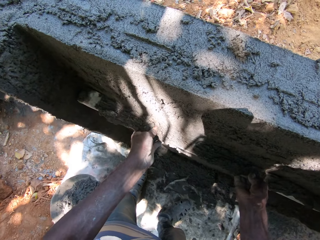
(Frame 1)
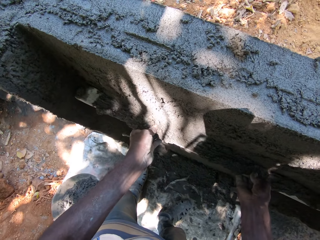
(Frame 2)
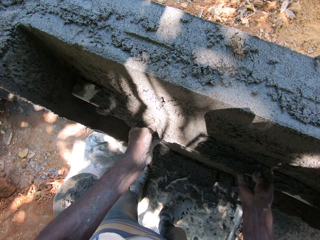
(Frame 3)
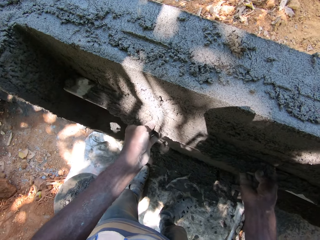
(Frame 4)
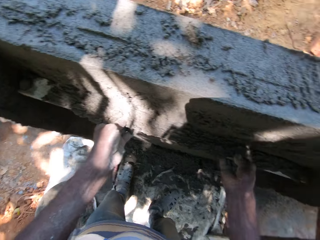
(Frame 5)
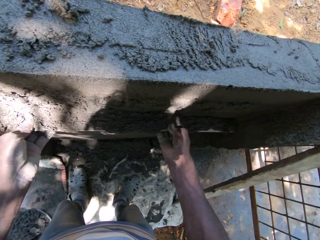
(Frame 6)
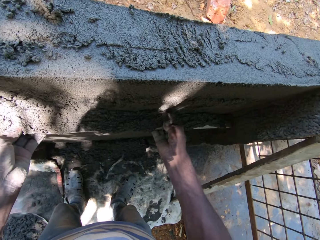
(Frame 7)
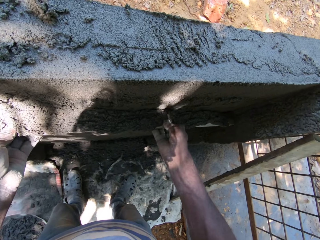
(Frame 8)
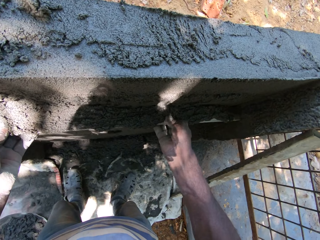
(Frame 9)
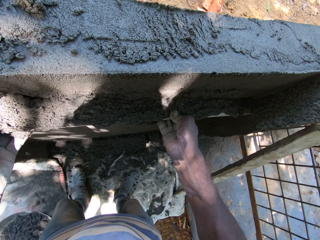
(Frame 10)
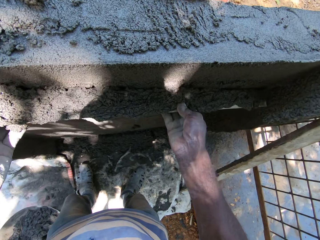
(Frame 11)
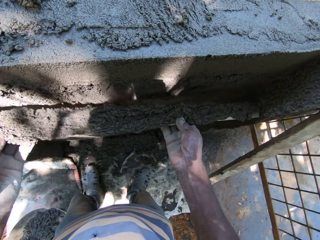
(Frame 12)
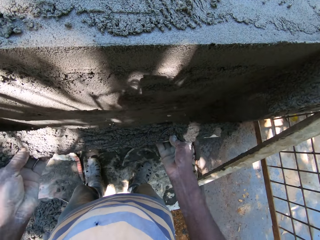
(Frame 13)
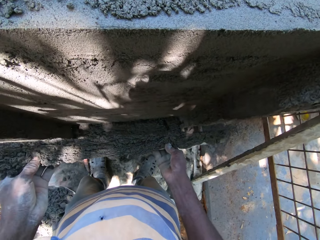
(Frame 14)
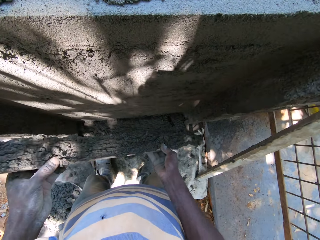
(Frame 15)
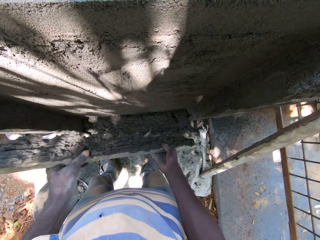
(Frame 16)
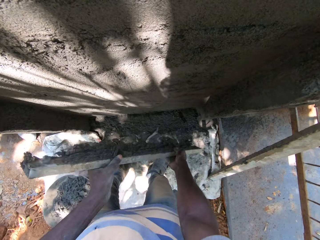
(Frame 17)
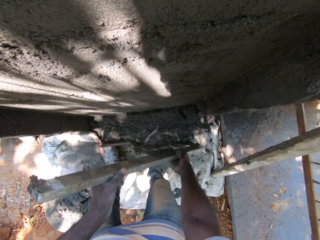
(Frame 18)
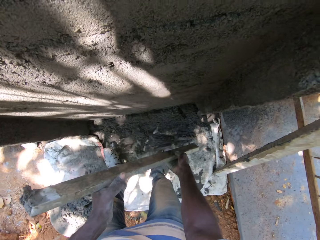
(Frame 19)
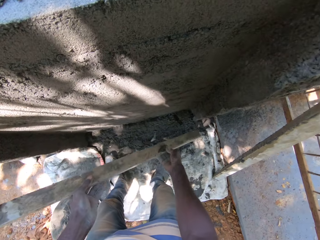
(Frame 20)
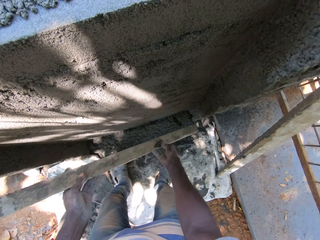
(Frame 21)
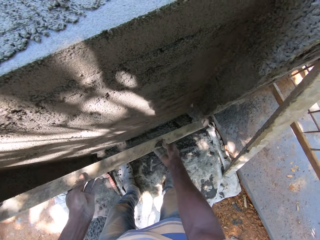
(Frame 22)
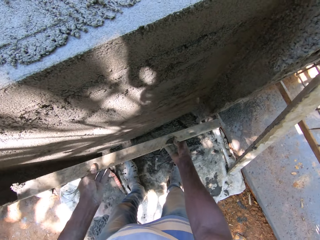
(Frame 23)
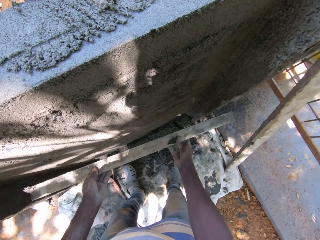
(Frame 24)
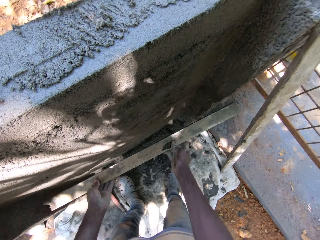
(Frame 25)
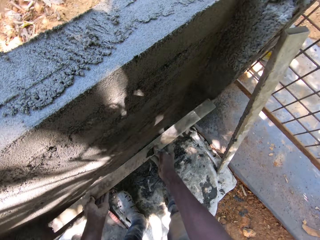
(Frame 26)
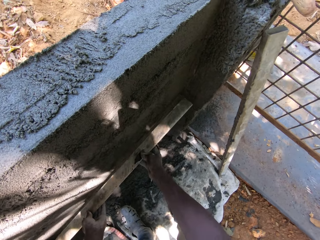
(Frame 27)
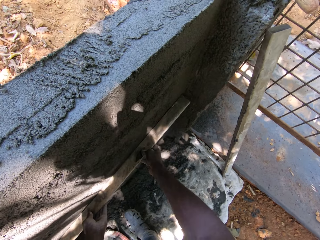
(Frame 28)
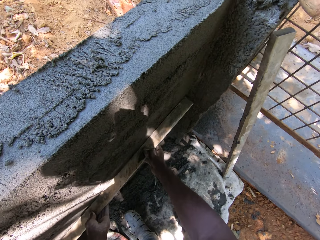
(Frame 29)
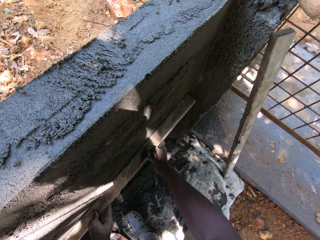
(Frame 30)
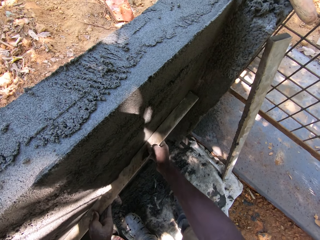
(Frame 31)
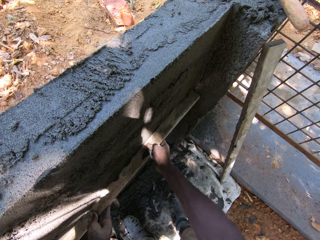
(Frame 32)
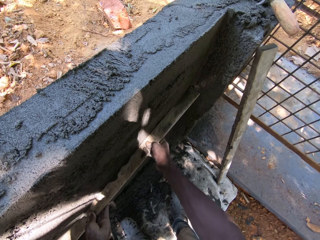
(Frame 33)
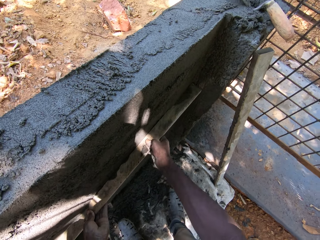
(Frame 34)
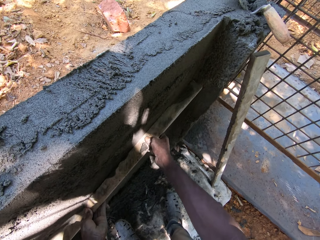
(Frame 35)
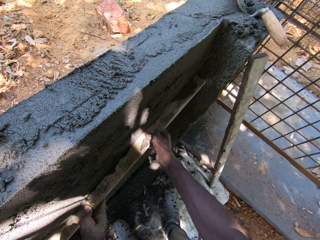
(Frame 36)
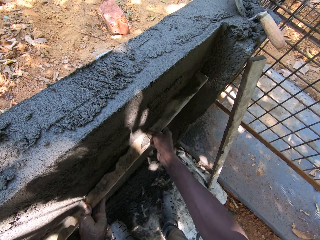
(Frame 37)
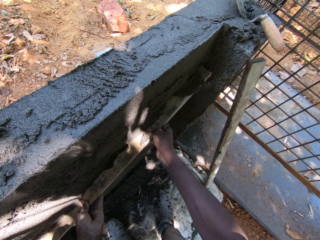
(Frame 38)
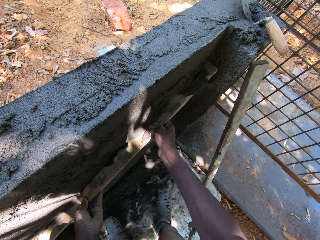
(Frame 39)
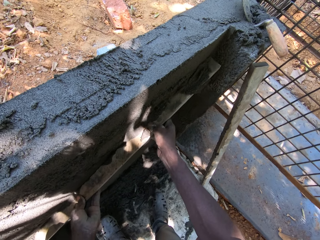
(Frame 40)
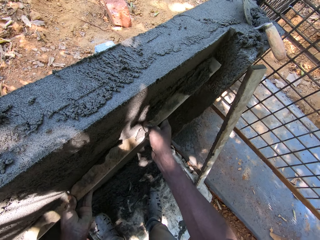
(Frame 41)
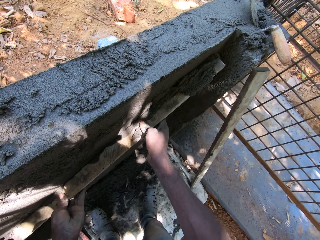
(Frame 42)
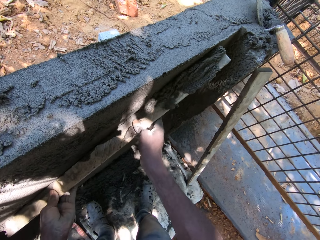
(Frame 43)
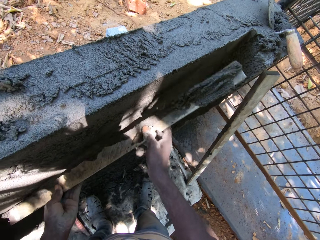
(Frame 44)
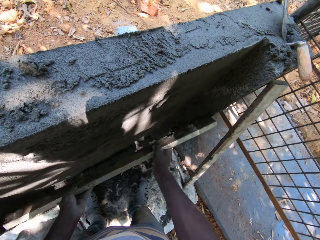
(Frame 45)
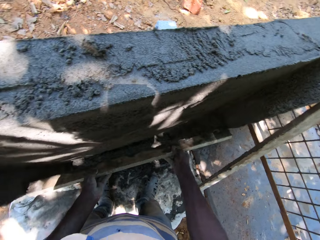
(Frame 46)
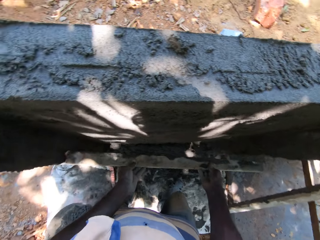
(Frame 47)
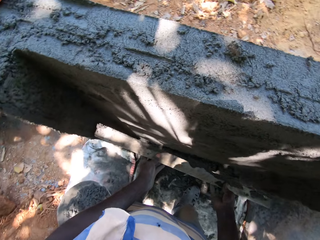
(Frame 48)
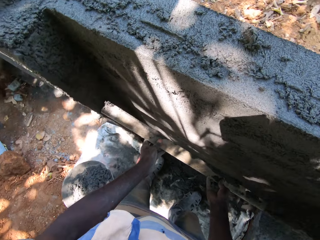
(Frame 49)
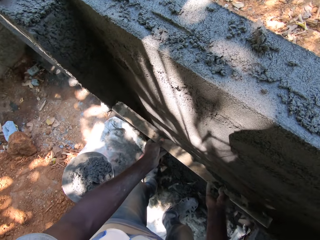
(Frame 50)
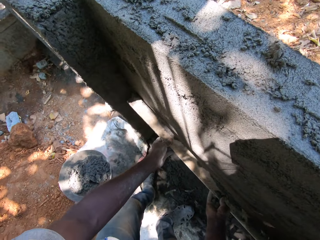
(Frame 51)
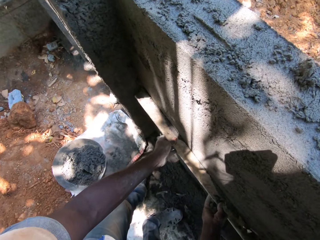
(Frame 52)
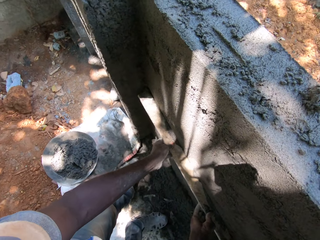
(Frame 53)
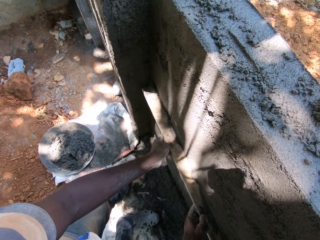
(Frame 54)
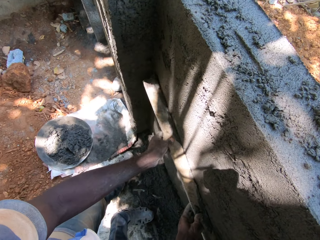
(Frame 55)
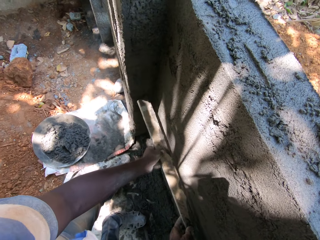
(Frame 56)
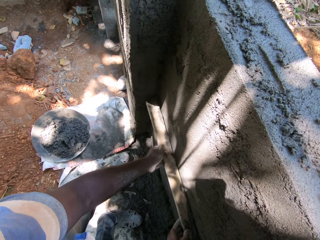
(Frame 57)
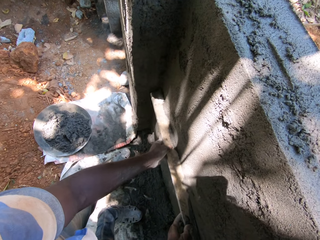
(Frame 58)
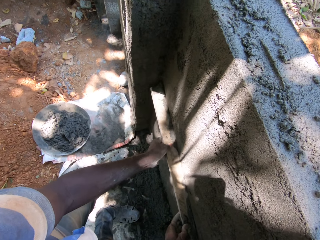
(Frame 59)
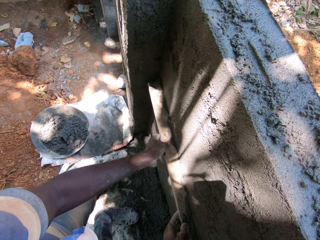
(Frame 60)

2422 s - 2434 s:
The camera wearer pours concrete from the rectangular metal tube in both hands on the floor. He smoothens the wall with the rectangular metal tube in both his hands. He removes excess cement from the wall using a piece of wood.

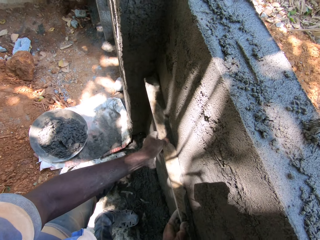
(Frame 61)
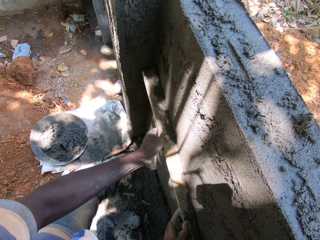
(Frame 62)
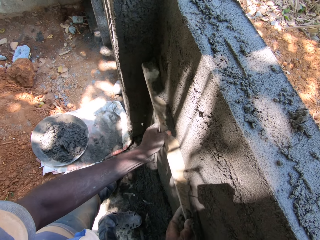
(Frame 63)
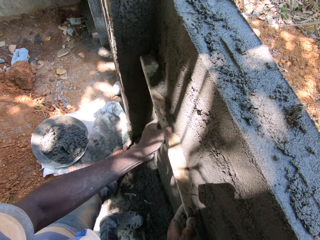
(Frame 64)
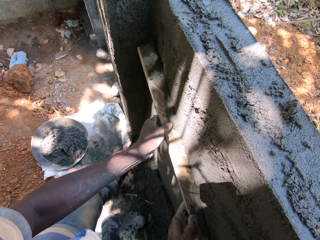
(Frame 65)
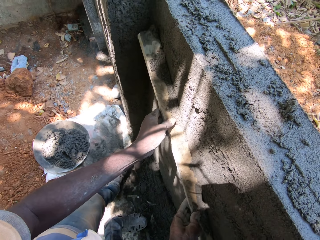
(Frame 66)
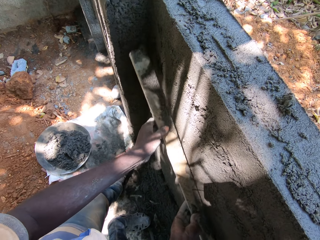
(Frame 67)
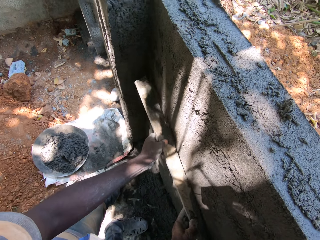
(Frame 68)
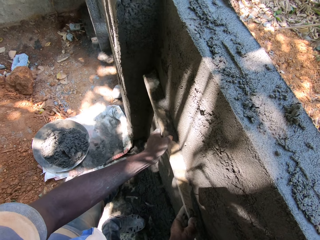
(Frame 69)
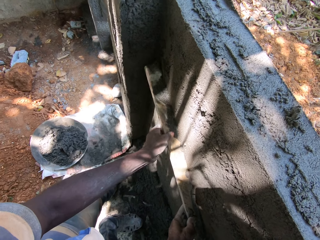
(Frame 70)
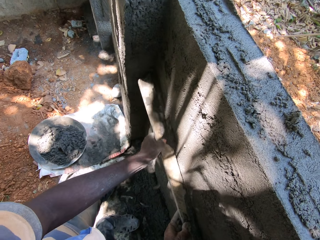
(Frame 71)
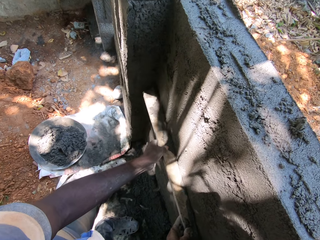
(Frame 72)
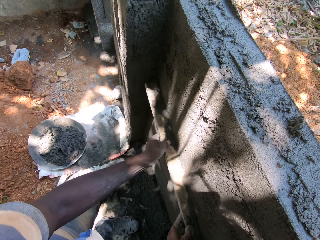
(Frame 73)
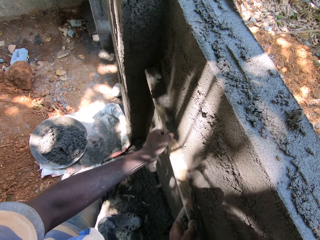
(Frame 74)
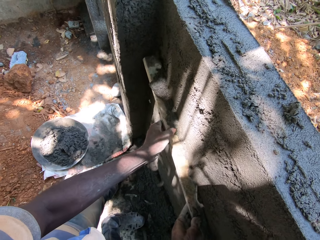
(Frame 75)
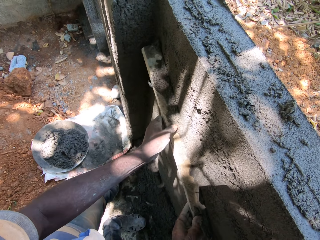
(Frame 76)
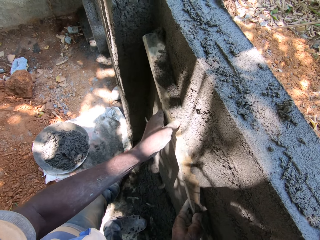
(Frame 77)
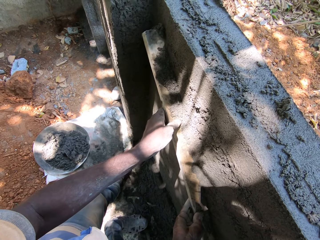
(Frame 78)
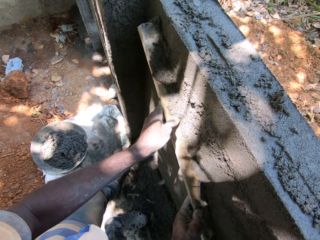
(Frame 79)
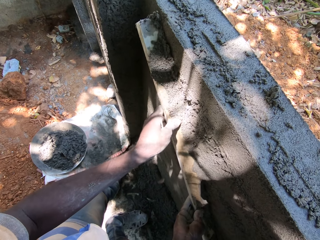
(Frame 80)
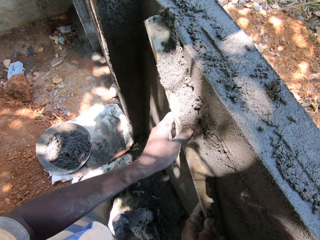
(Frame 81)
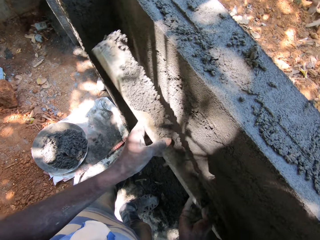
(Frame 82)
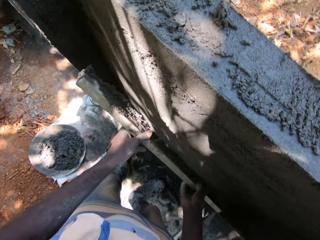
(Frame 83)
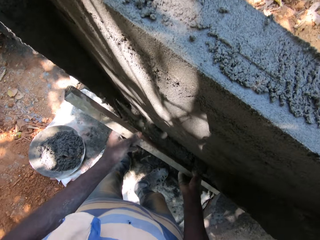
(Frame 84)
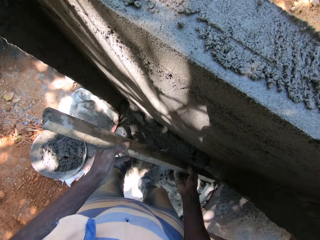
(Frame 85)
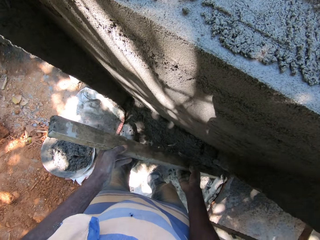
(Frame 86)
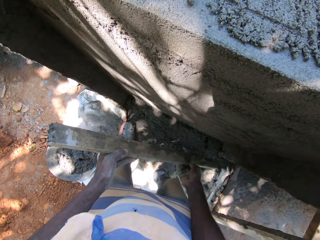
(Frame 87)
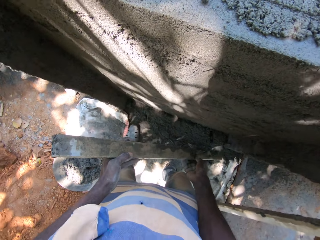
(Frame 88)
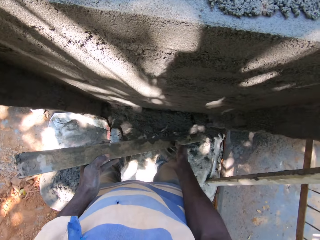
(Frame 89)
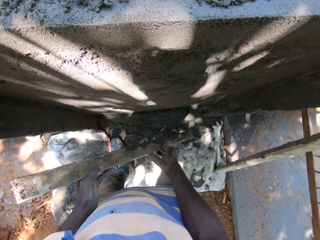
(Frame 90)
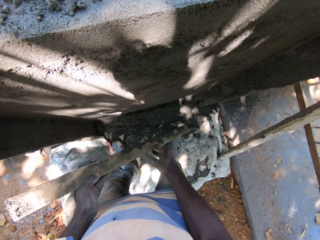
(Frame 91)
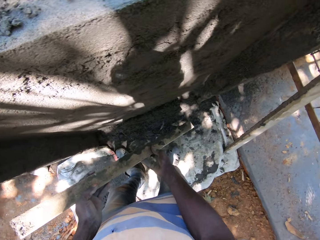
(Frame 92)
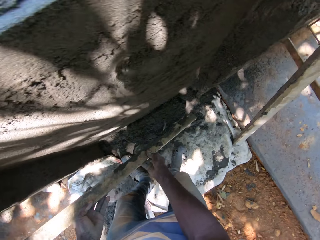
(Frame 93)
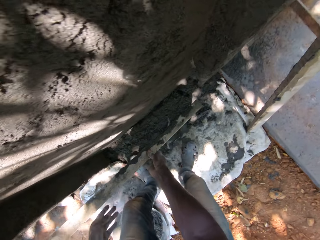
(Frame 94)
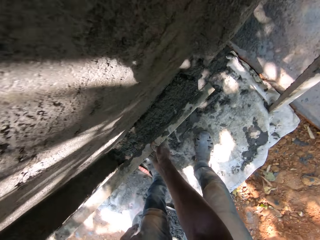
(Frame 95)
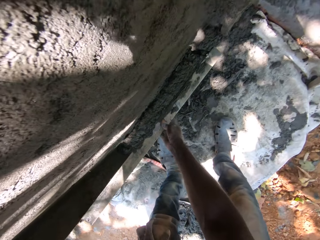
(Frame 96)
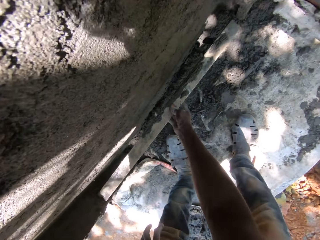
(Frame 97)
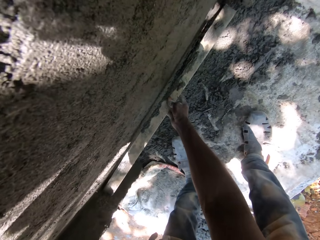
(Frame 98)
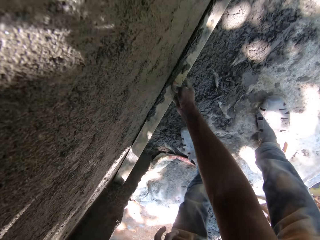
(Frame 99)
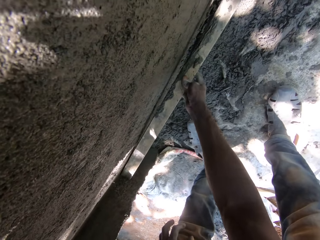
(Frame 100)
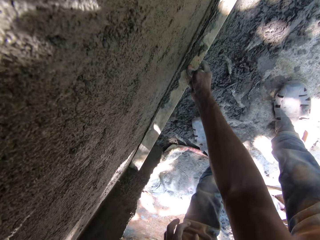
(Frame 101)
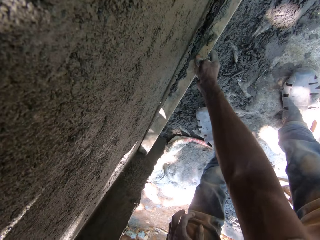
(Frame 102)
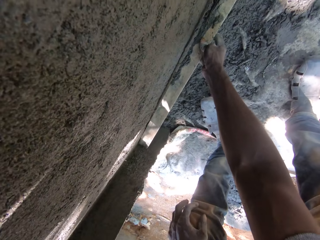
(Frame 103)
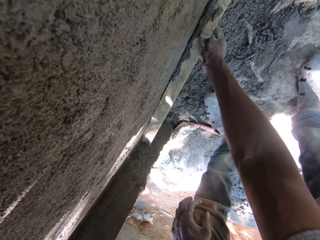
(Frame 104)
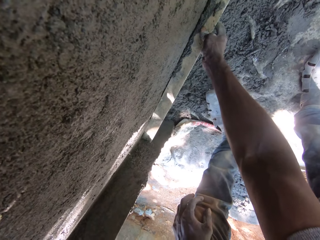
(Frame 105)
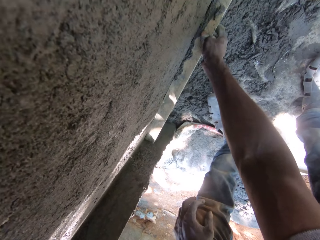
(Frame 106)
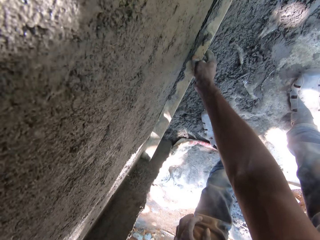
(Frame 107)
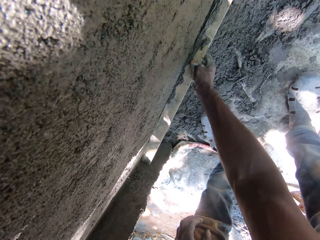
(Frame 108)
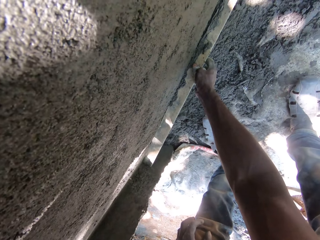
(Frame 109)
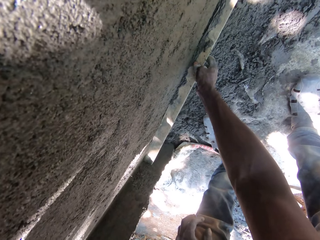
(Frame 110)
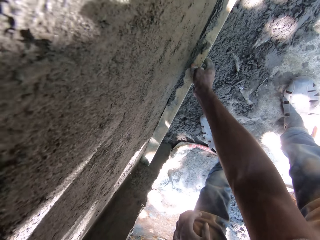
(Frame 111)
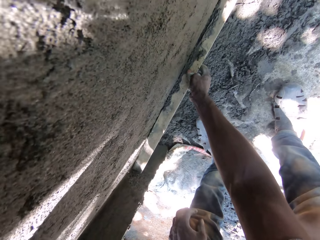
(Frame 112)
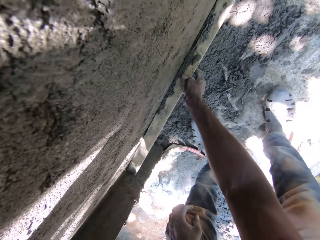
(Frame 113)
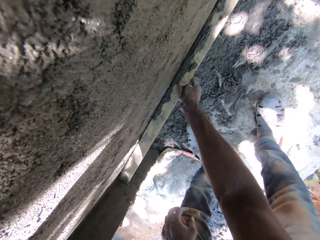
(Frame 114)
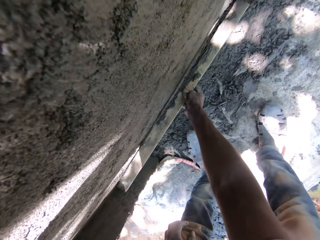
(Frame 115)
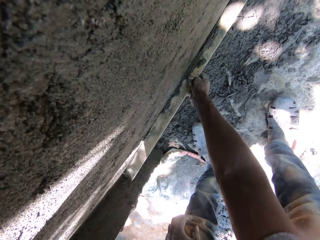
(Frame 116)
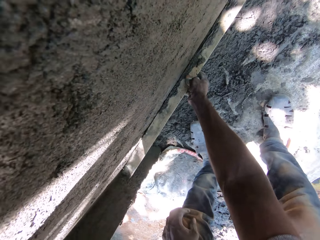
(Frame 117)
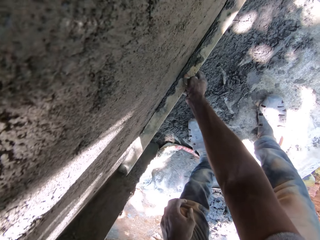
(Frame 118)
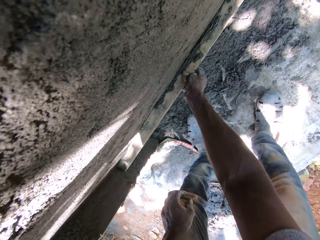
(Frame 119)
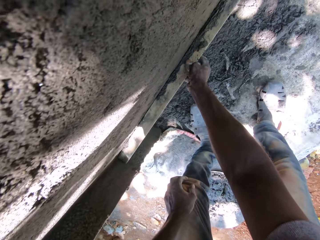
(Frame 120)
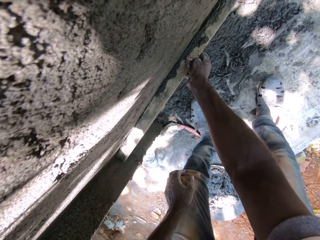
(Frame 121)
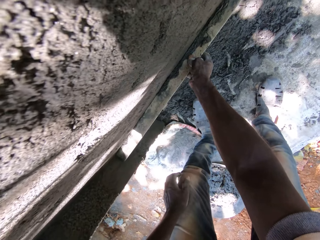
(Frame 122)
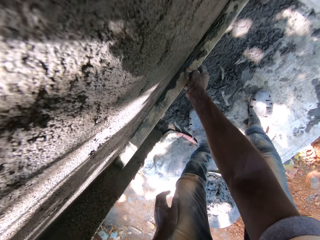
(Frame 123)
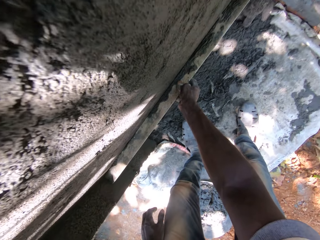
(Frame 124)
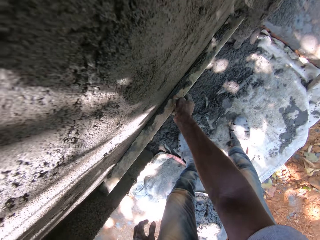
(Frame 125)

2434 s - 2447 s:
The camera wearer pours concrete from the rectangular metal tube in both hands on the floor. He smoothens the wall with the rectangular metal tube in his right hand.
